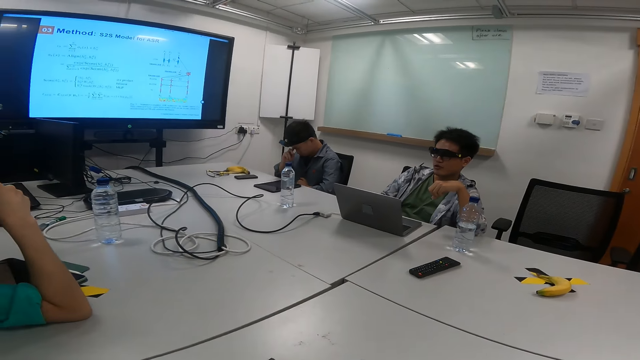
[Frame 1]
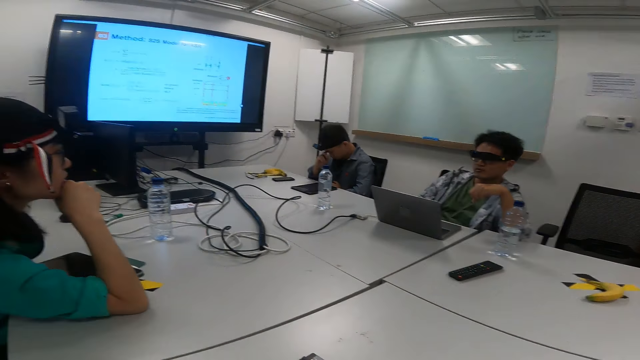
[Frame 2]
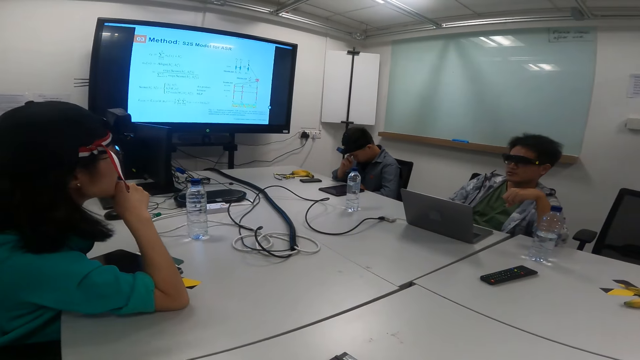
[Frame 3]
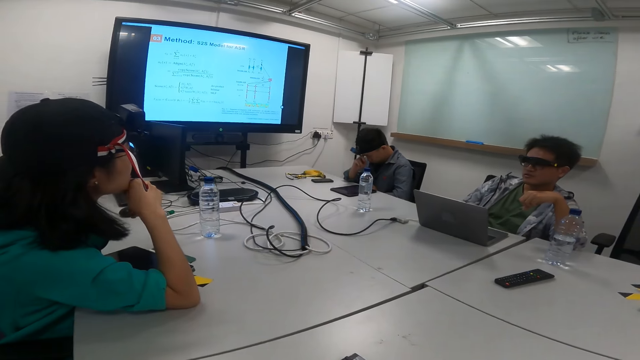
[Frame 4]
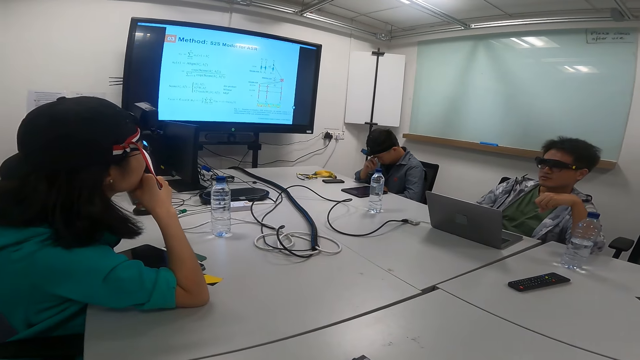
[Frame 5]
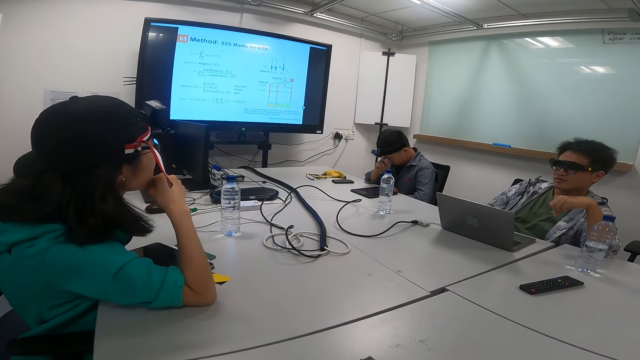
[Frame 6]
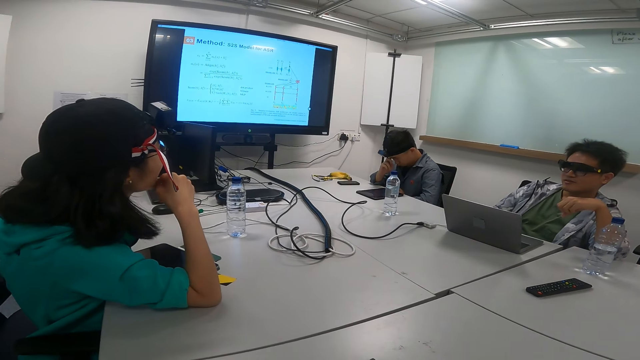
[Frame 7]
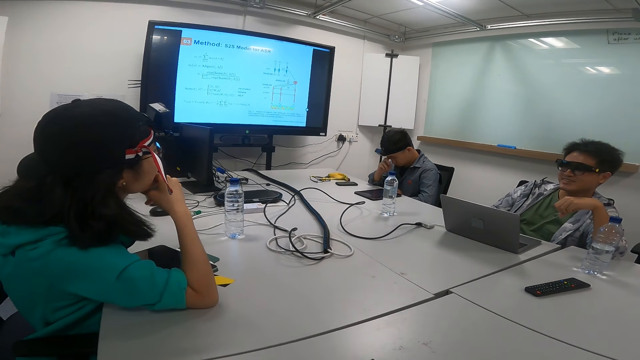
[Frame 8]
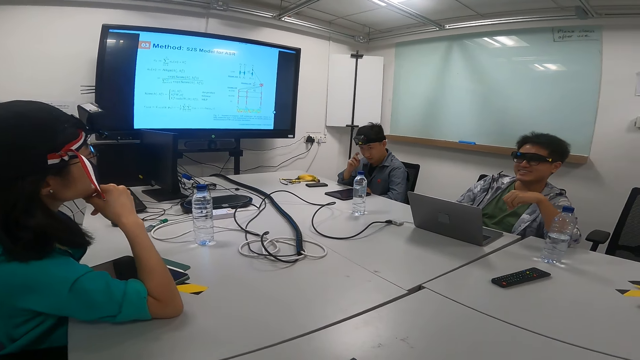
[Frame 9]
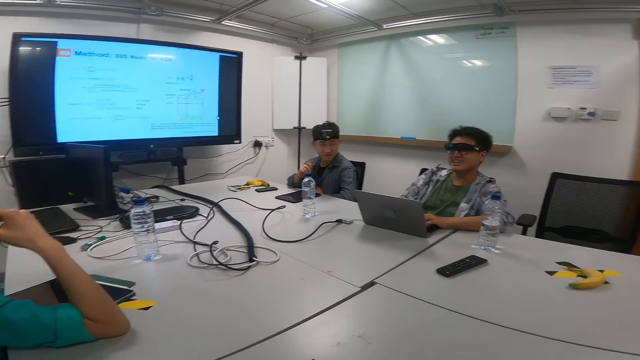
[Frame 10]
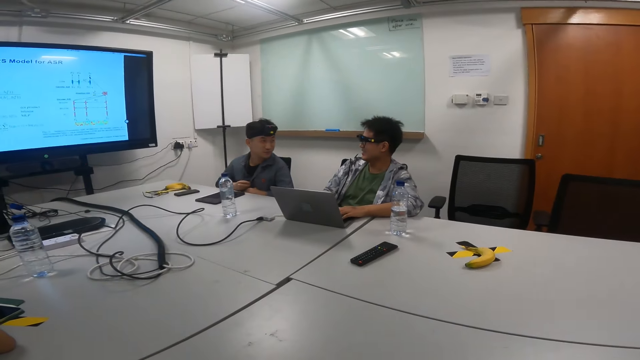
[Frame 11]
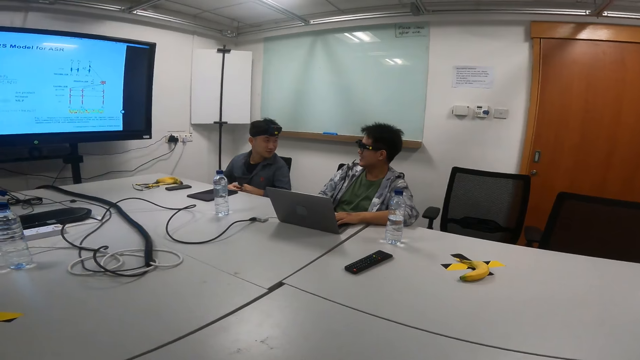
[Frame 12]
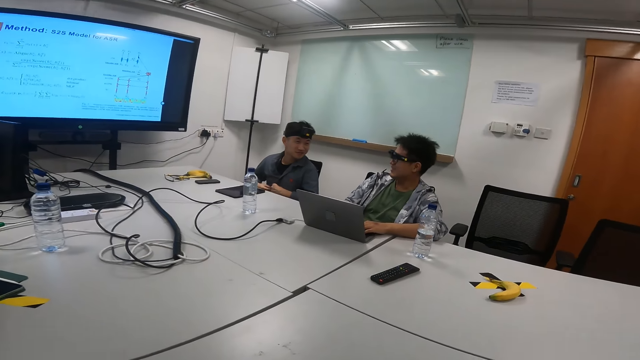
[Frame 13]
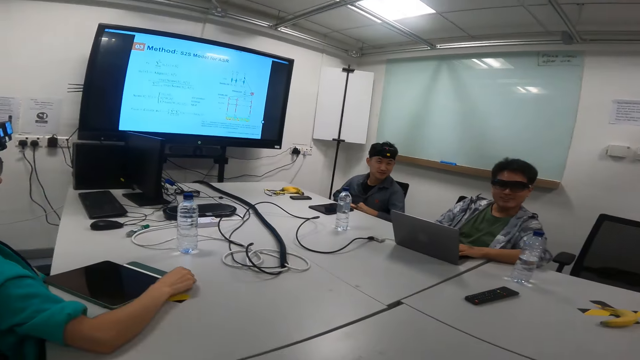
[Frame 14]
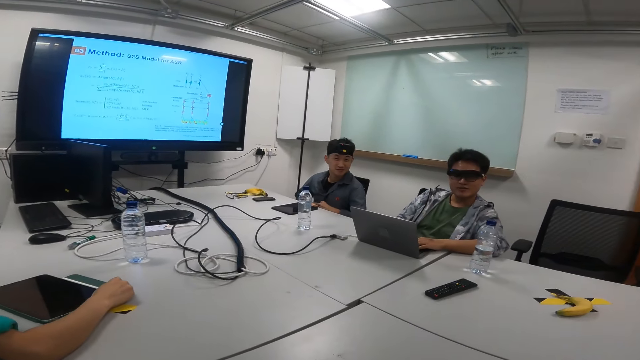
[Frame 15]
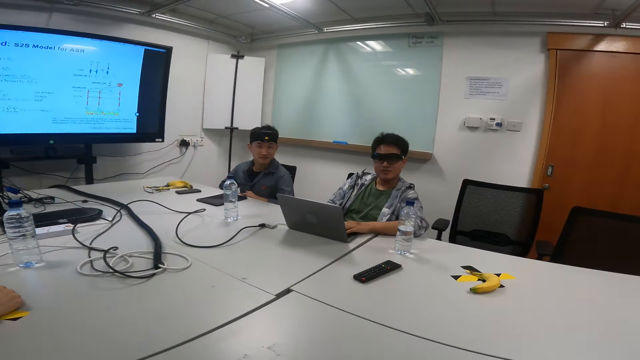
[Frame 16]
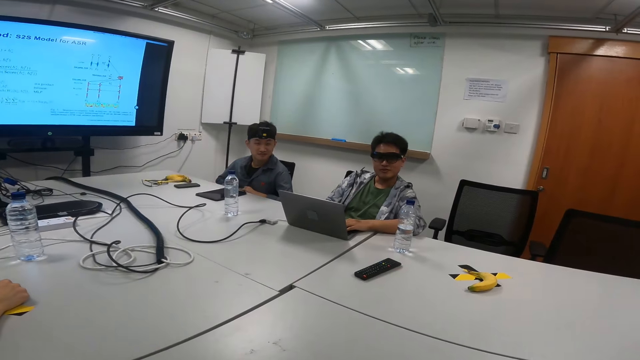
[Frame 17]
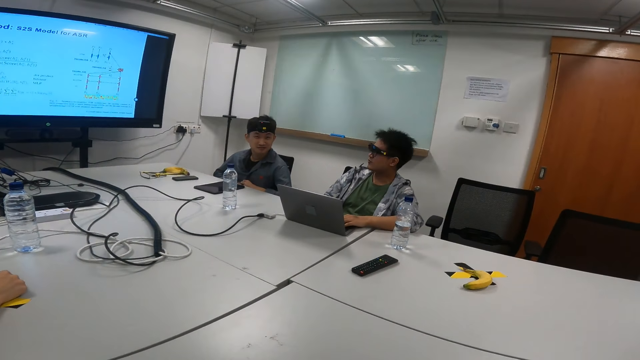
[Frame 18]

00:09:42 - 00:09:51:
The camera wearer looks around. They talk to a man.

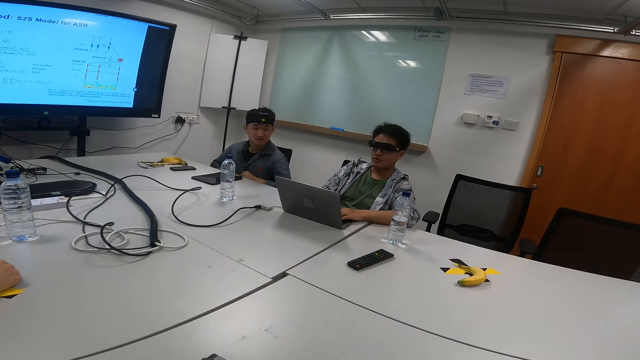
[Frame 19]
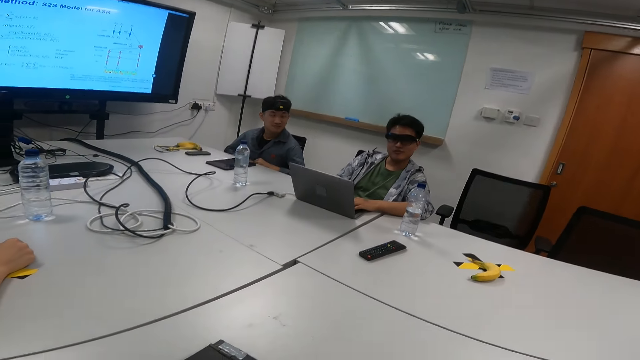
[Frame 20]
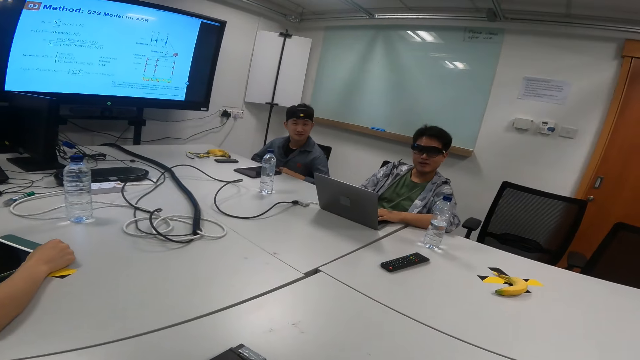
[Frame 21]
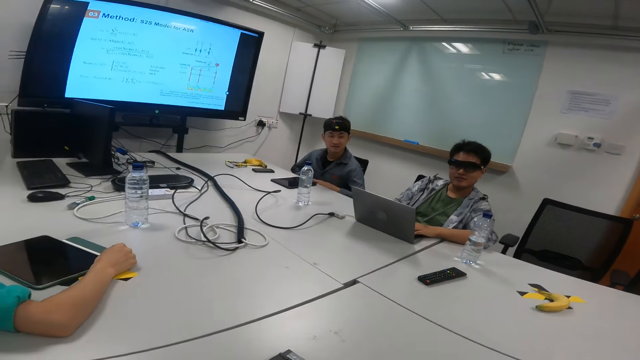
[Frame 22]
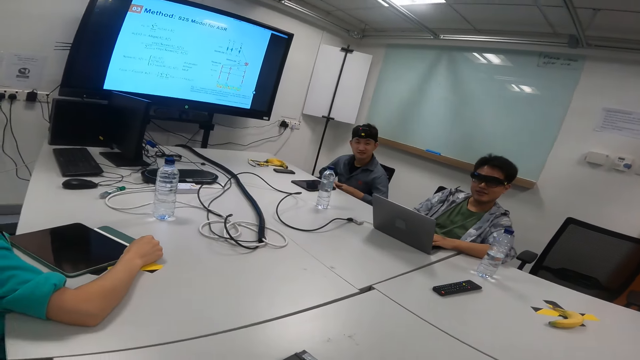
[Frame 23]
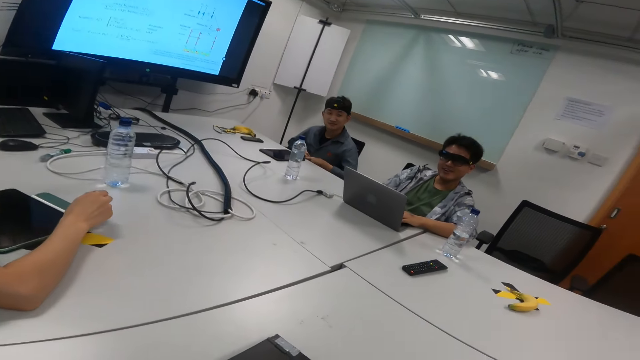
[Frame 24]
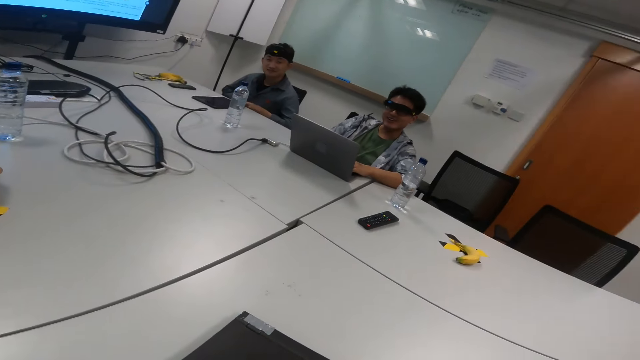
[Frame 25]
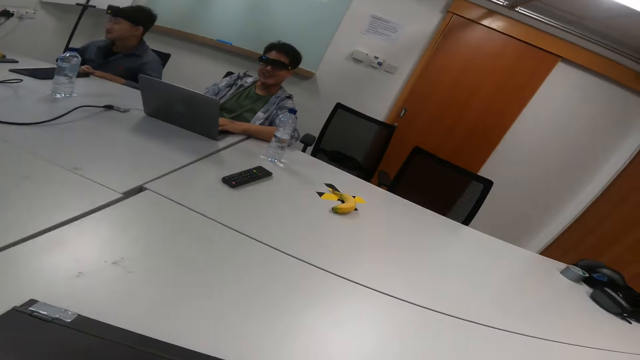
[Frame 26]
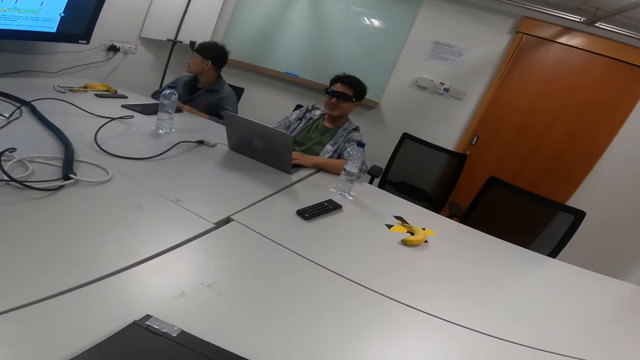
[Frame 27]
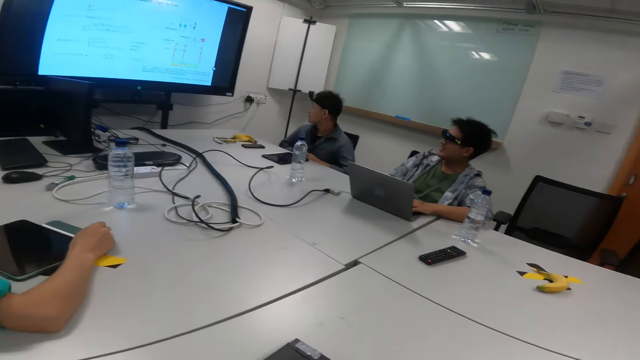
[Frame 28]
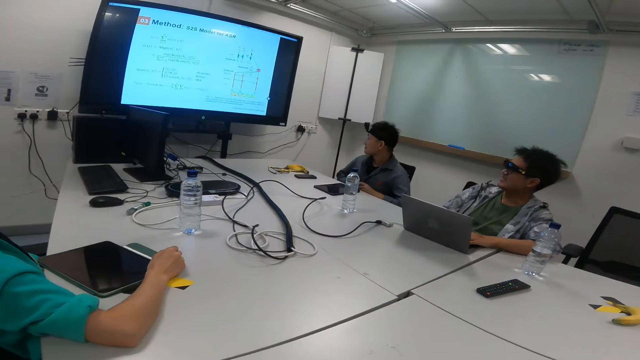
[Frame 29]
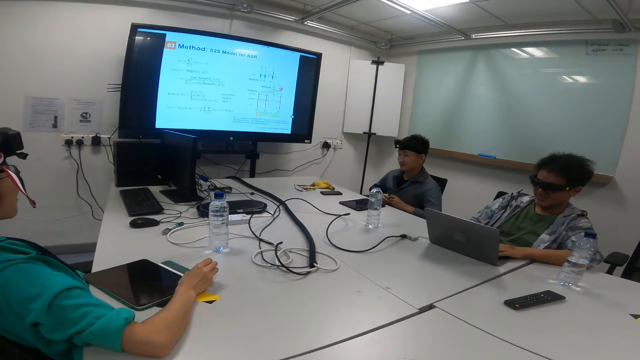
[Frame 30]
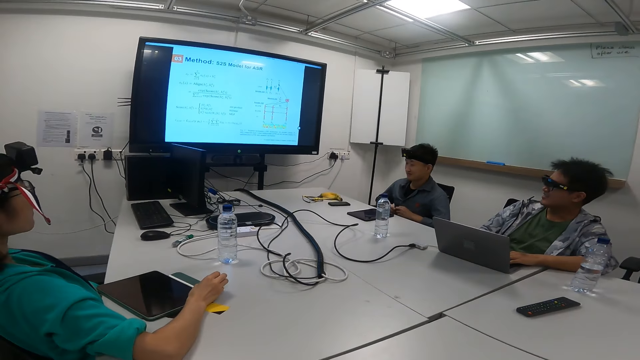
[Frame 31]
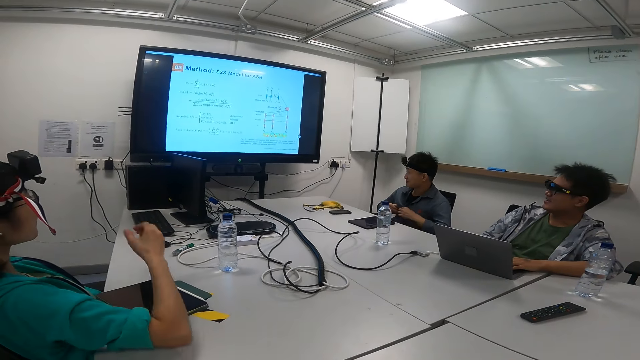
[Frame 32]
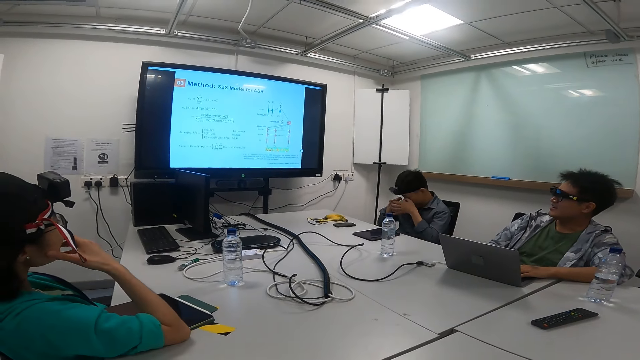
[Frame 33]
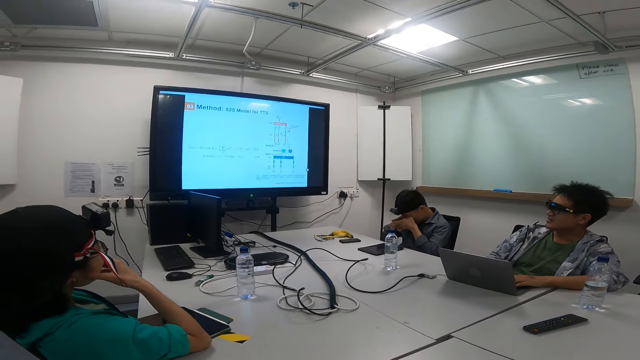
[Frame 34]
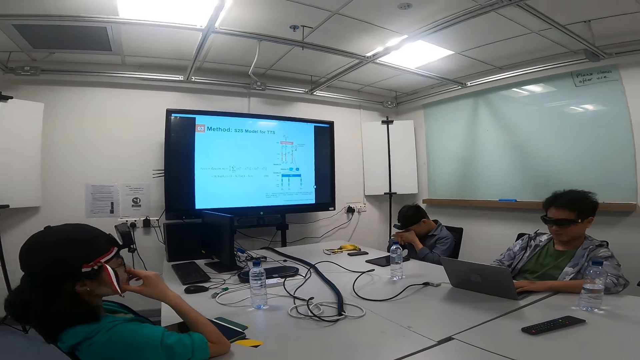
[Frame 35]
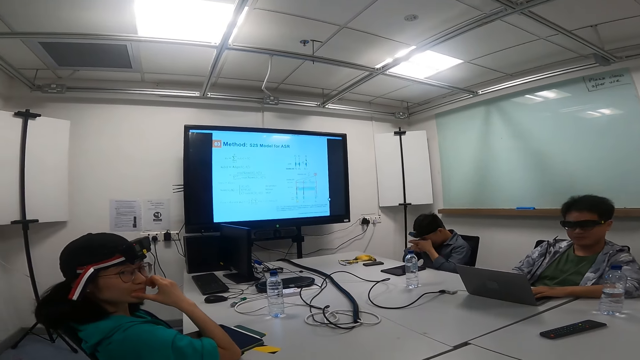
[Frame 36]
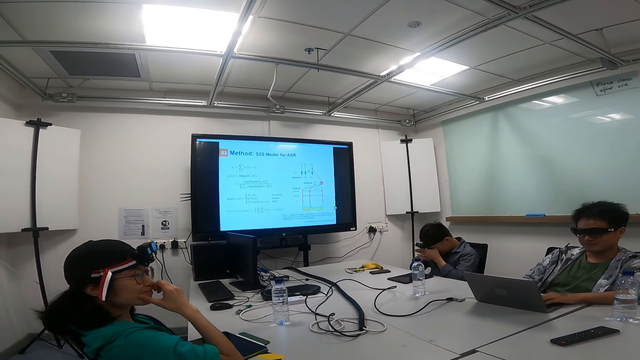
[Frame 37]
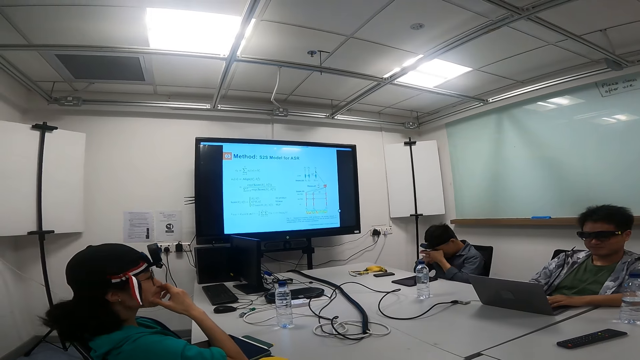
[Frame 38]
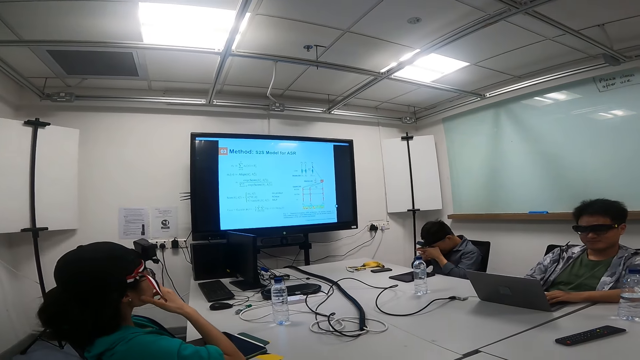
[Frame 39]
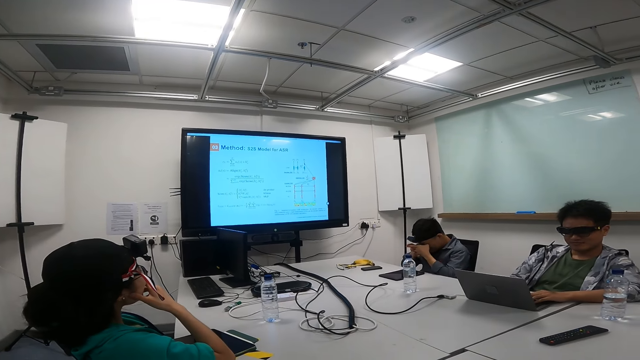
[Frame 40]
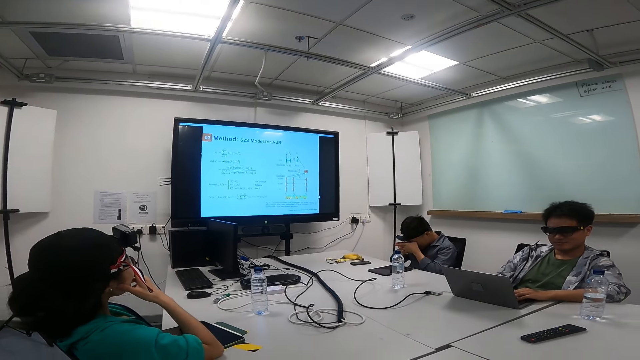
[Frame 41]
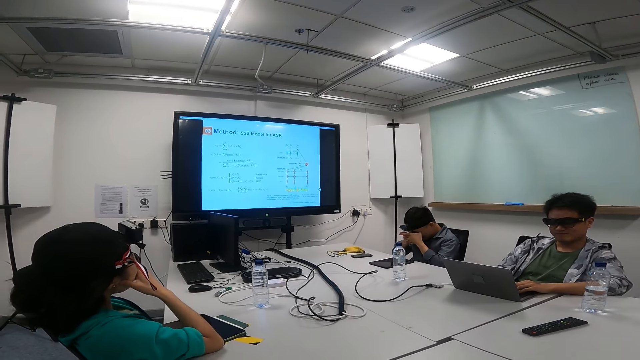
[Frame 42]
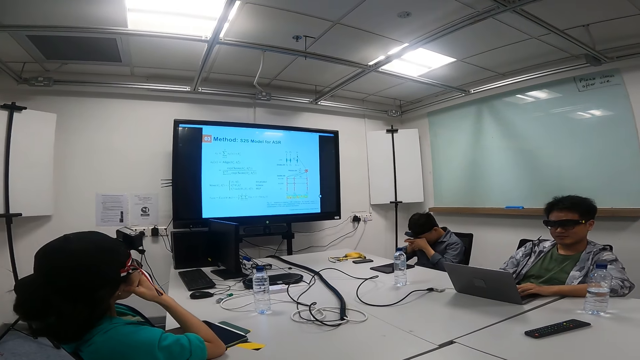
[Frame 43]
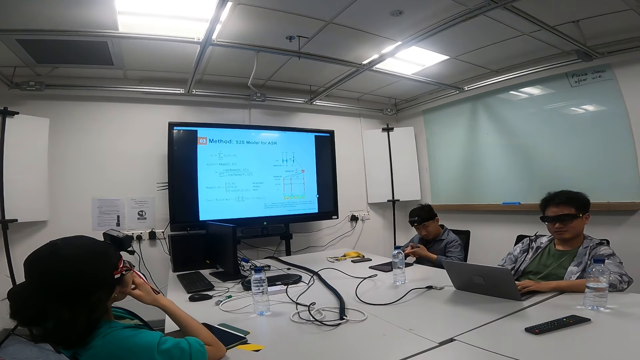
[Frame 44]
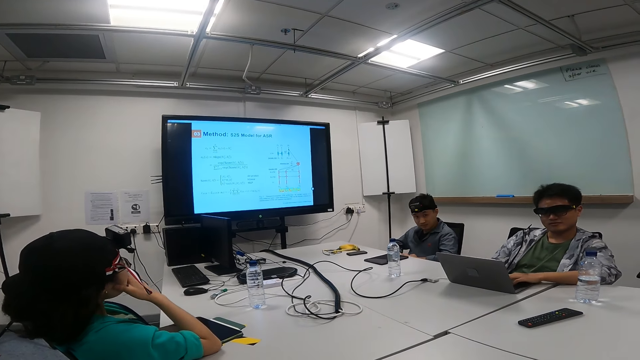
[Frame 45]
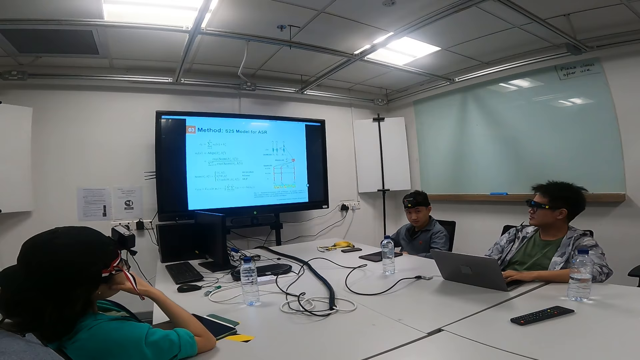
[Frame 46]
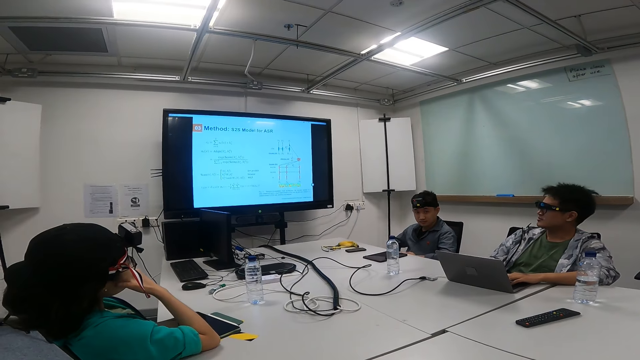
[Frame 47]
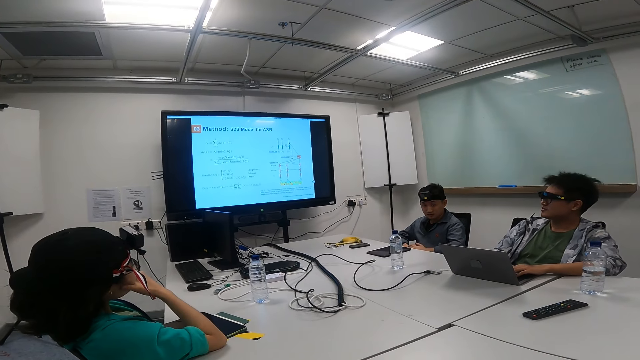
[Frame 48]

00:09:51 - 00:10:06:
A man talks to the camera wearer. The camera wearer looks at the man and another person talking to him. He talks to the man. He operates the laptop with his hands. He looks at the screen. He talks to the man, the other person and another person.
